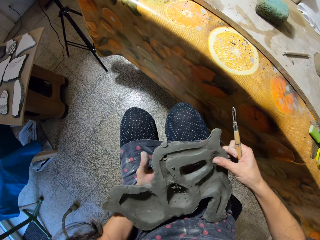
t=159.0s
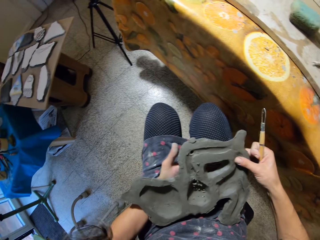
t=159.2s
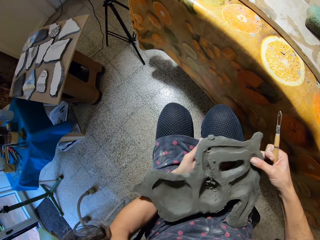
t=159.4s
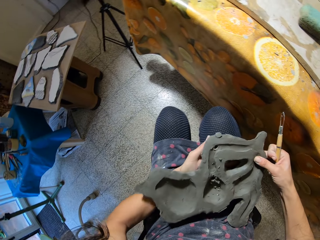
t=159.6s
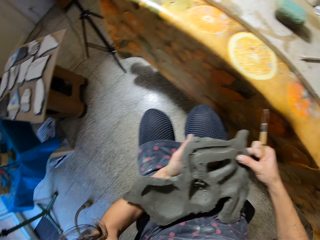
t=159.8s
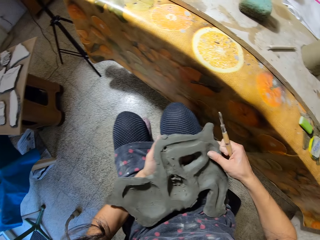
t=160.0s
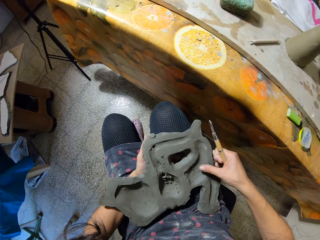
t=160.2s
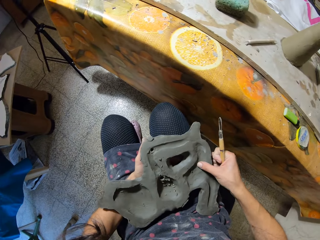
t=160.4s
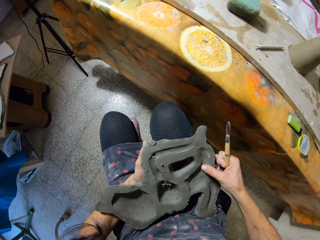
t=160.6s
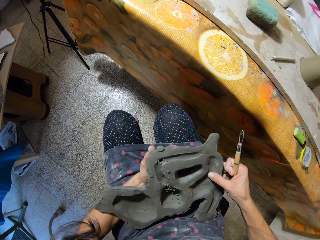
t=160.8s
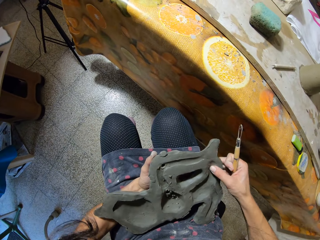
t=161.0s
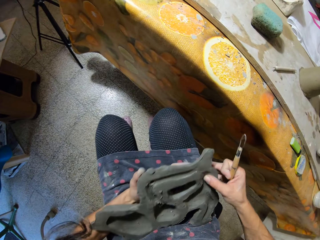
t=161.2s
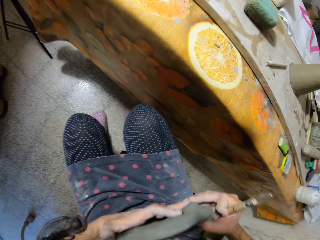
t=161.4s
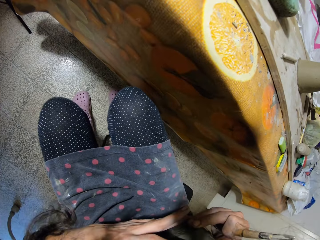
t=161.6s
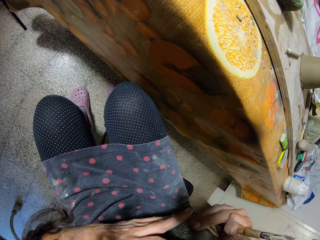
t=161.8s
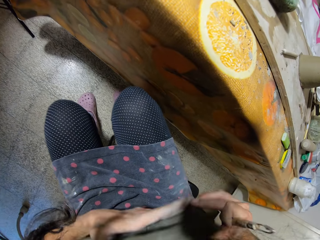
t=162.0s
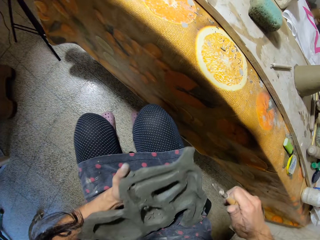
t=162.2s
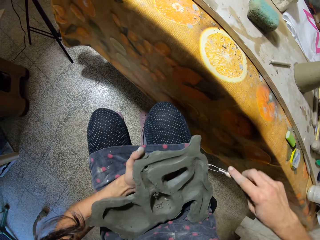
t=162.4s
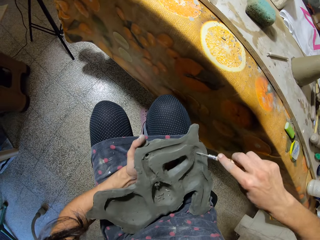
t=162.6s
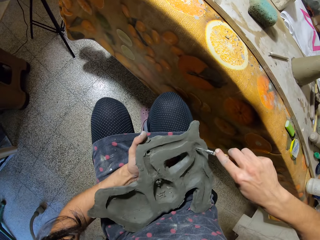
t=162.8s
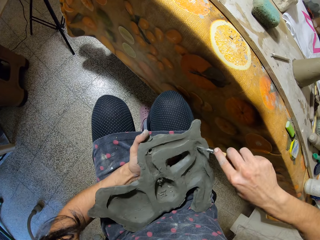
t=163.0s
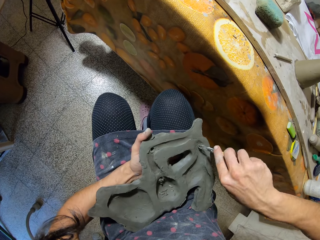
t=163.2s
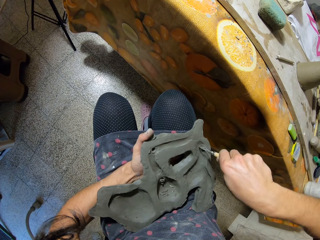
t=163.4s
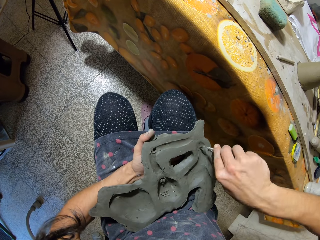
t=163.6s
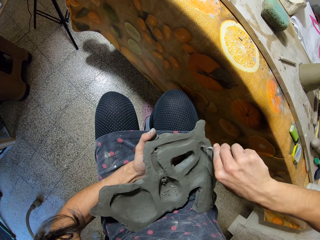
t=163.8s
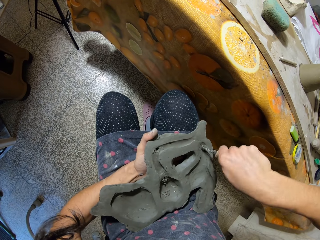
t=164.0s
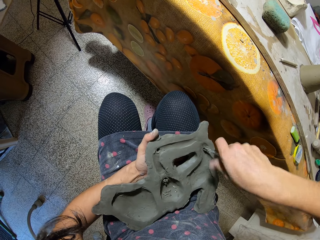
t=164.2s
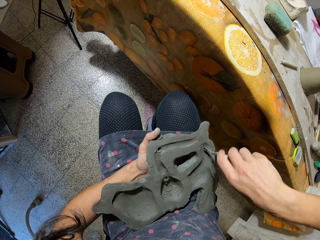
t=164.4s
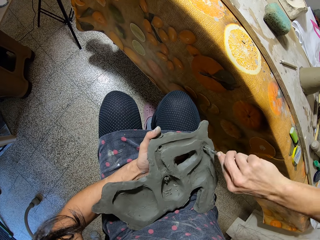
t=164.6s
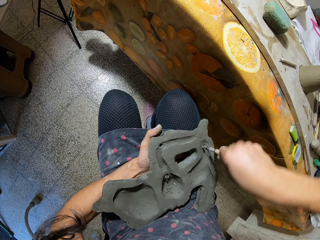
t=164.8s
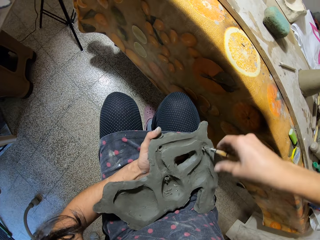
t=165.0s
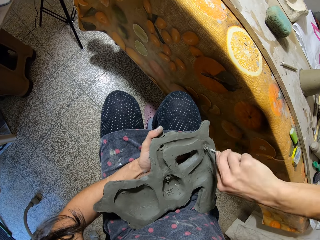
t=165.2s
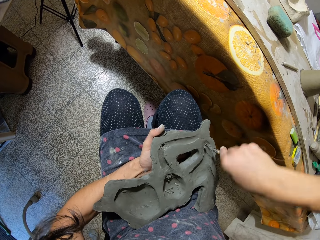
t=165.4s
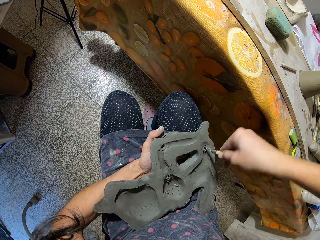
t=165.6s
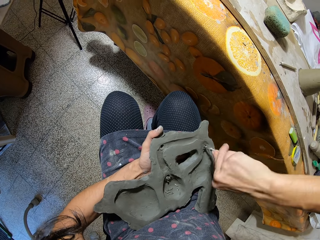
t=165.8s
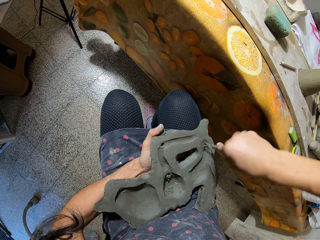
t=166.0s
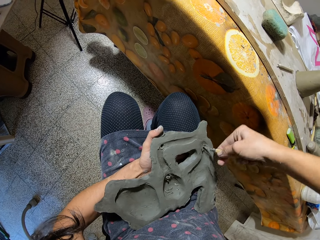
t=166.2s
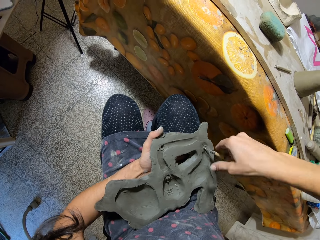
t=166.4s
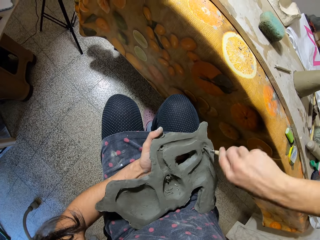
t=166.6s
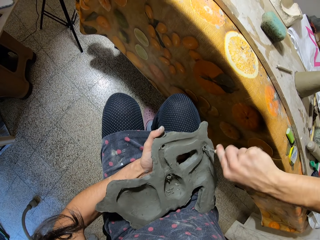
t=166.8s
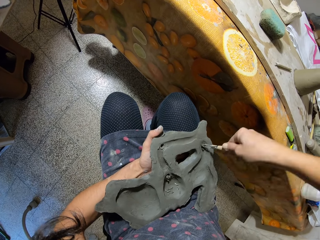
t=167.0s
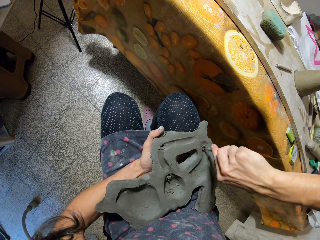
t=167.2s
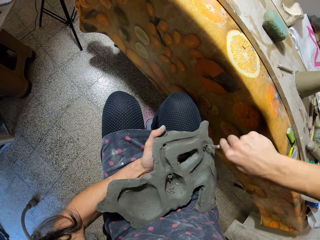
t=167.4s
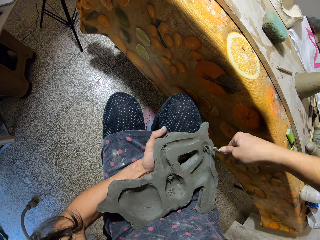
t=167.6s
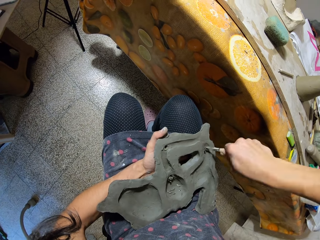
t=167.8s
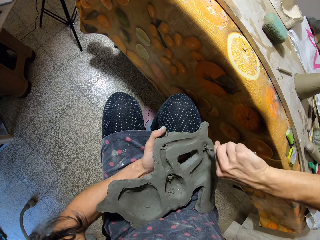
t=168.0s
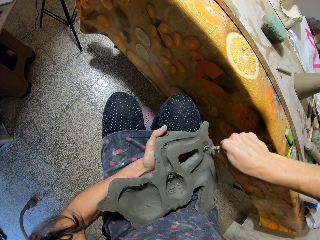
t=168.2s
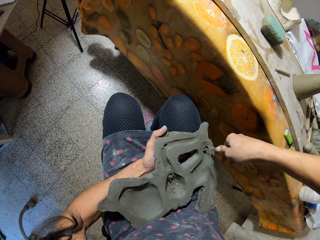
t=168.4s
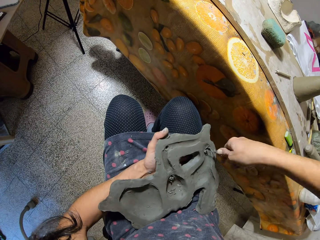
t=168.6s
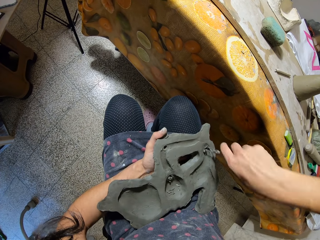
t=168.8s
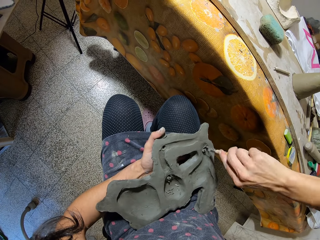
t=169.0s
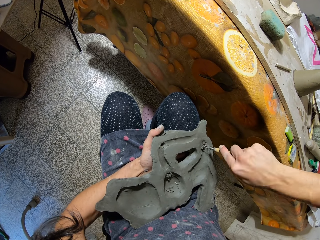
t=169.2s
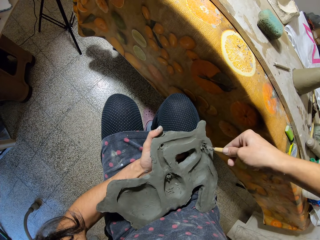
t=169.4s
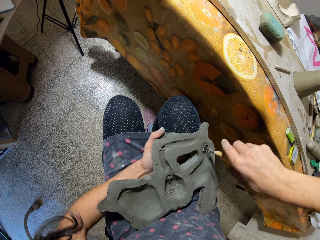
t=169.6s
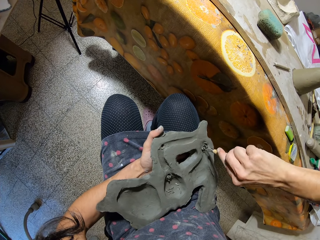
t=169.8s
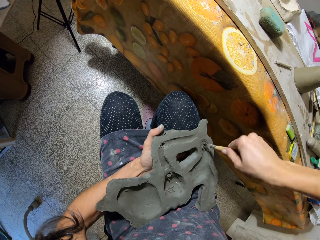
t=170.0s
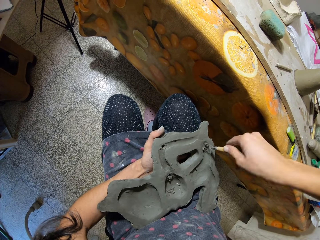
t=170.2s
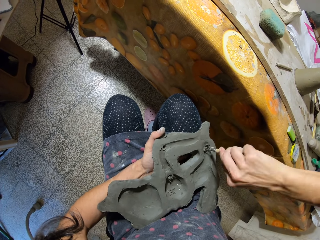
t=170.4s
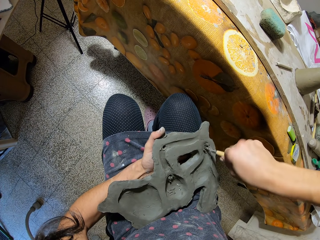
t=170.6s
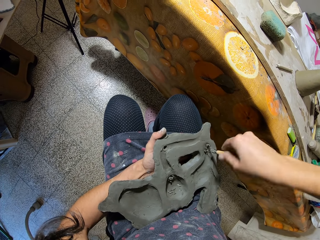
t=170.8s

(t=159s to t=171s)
The camera wearer adjusts the clay mold or sculpture with both hands. He holds the sculpture with both hands. He drills the clay mold with the loop tool in his right hand.

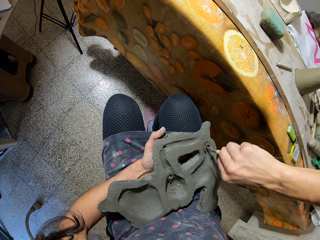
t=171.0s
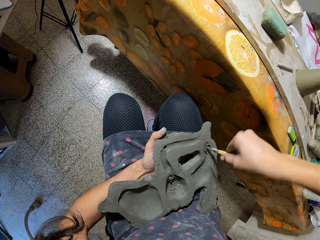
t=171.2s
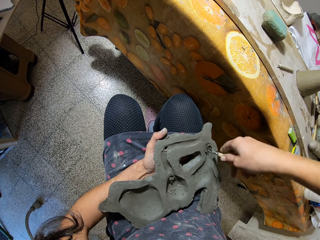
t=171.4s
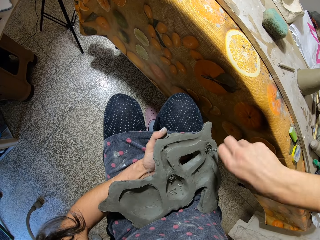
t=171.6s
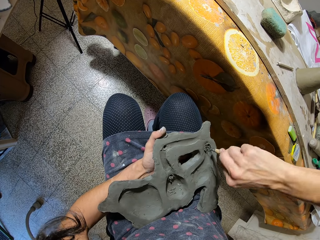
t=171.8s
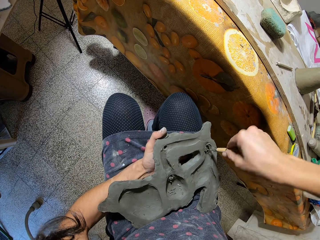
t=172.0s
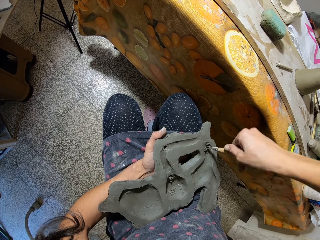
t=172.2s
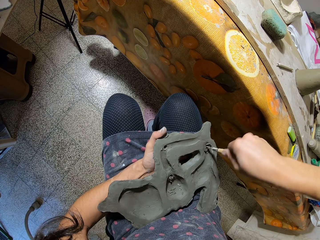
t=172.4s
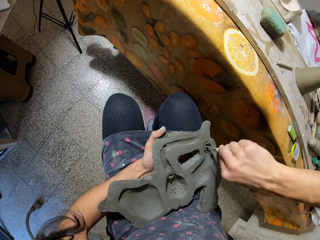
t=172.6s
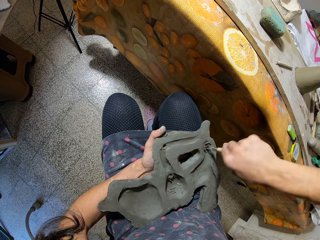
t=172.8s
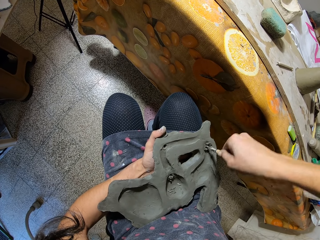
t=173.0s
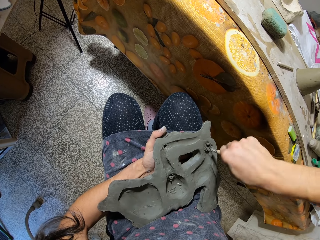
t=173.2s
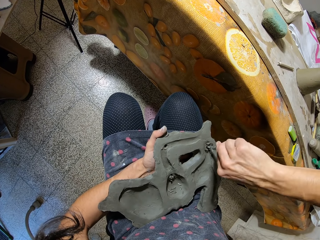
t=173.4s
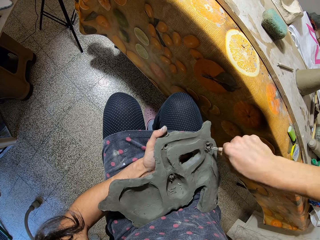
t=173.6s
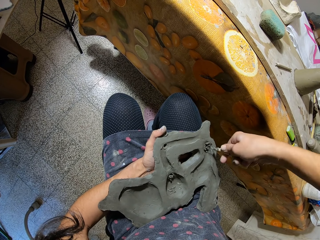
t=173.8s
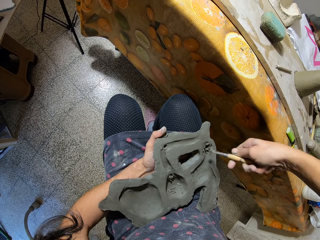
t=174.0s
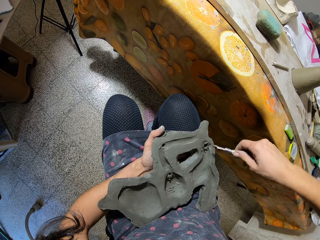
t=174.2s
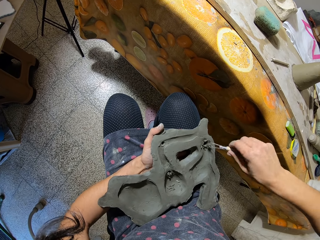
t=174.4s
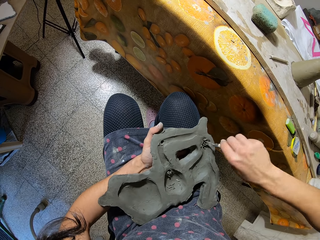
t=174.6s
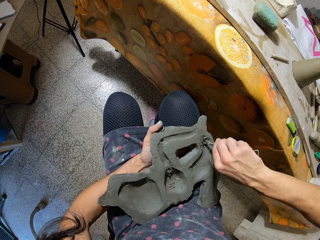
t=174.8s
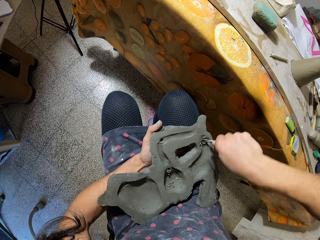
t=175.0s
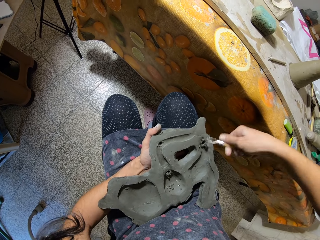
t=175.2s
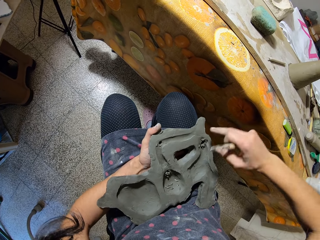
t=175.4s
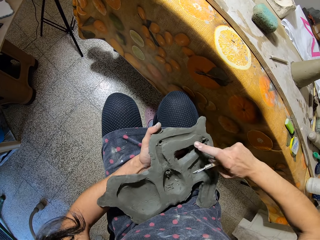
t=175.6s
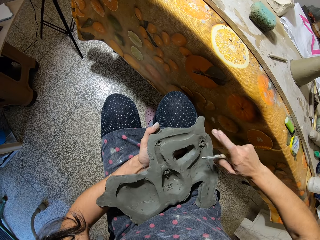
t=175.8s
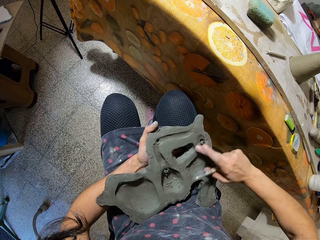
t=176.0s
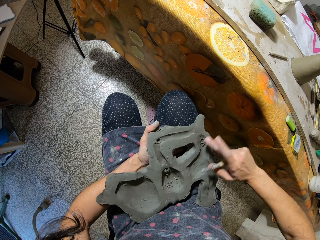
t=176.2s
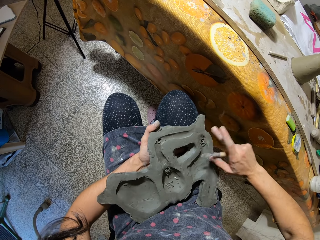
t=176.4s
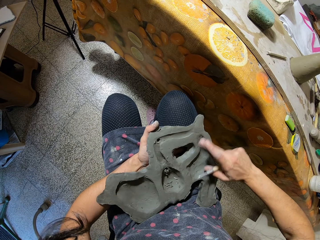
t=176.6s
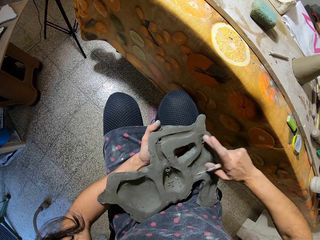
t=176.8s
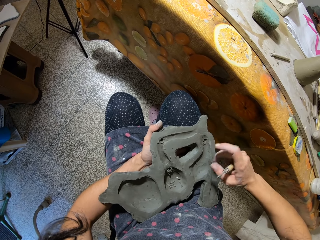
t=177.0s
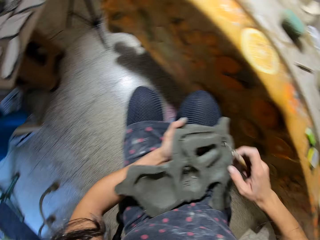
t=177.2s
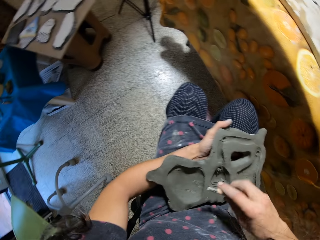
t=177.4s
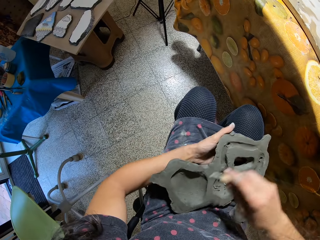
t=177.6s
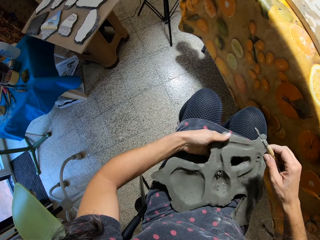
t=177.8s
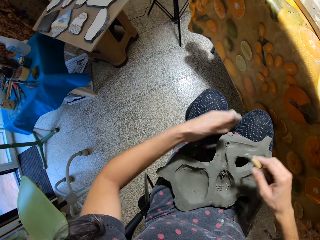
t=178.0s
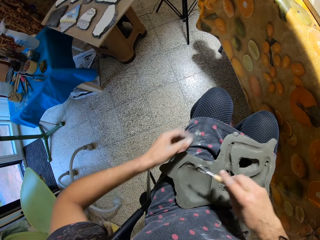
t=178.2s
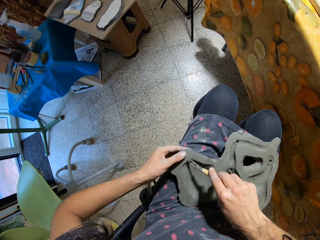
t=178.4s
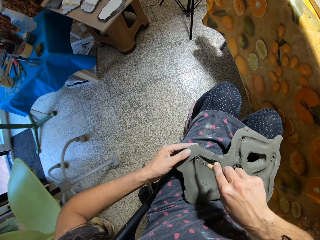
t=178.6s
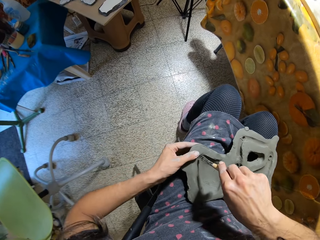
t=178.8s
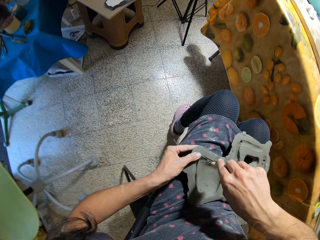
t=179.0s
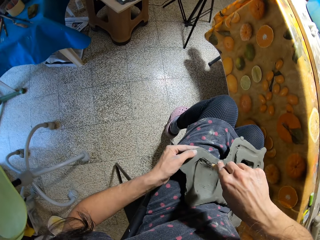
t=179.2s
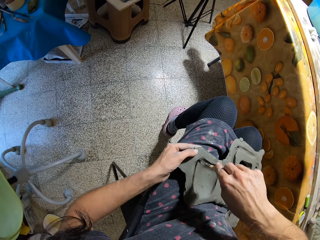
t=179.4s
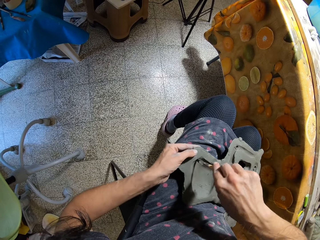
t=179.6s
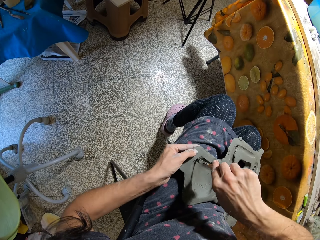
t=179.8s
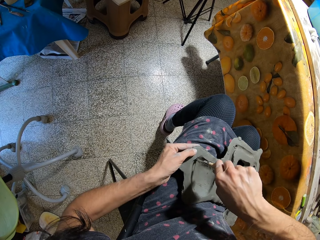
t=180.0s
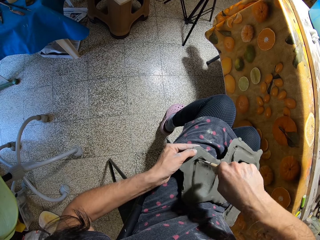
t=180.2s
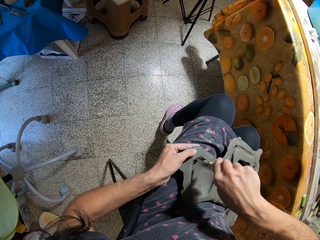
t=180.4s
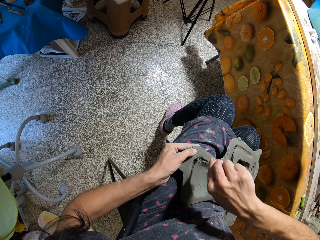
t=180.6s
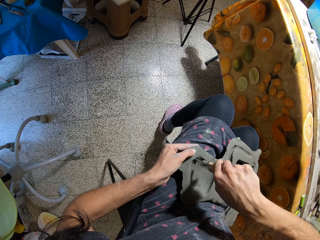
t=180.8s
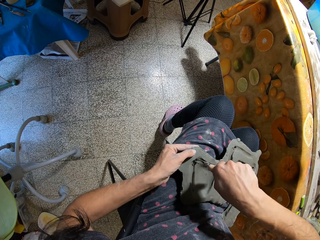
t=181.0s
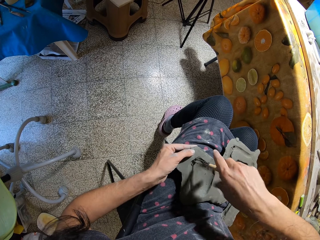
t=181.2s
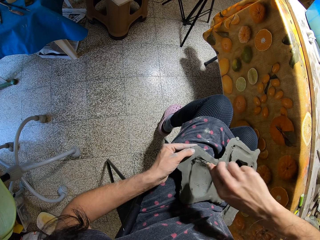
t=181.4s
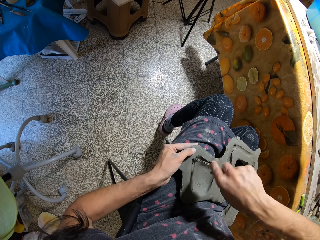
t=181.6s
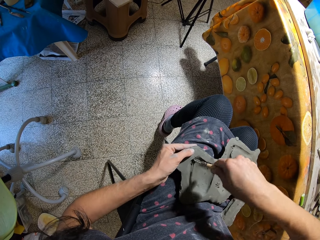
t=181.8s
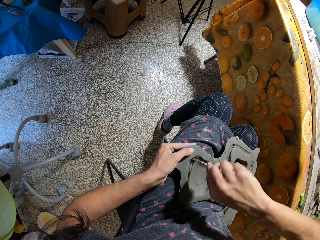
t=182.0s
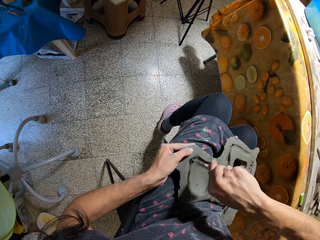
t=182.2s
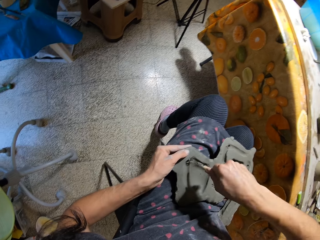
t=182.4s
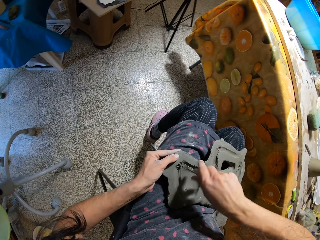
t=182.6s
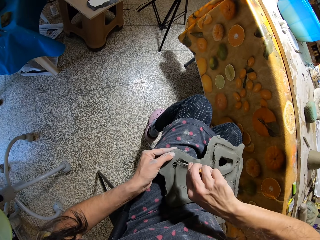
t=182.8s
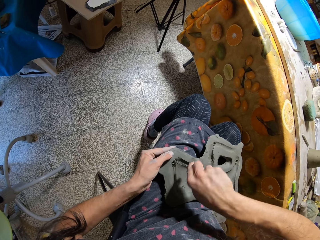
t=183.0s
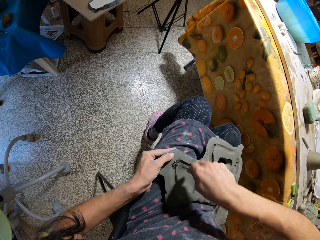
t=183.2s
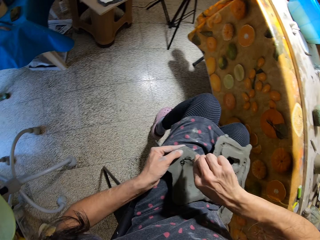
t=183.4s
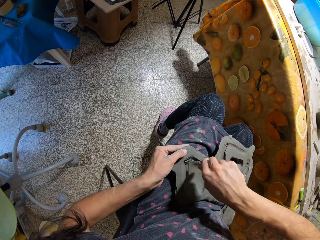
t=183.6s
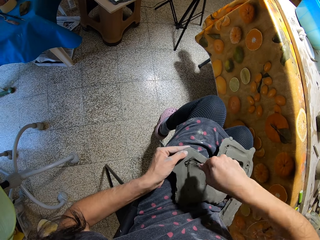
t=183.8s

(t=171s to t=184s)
The camera wearer wipes the clay mold or sculpture with his right middle finger. He drills the clay mold with the loop tool in his right hand. He drops the clay mold on his lap with his left hand. He removes his left hand from the sculpture. He holds the clay mold with his left hand. He drills the clay mold with the loop tool in his right hand.
